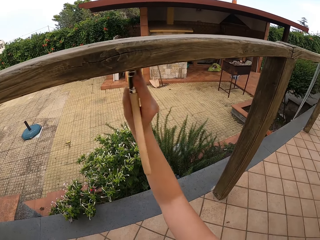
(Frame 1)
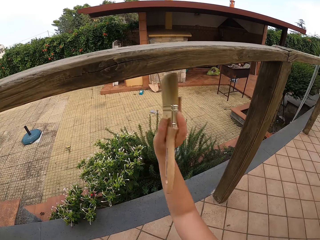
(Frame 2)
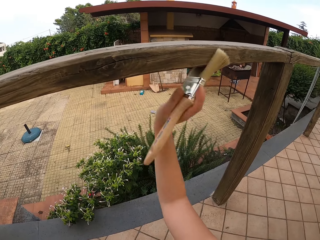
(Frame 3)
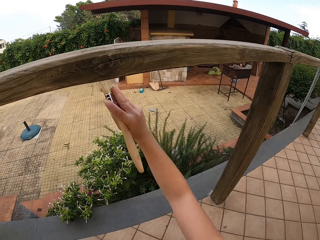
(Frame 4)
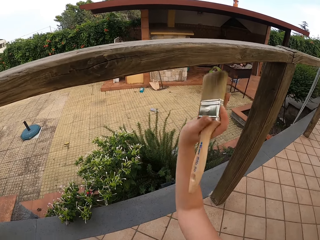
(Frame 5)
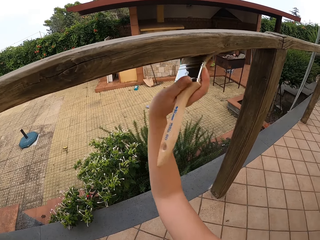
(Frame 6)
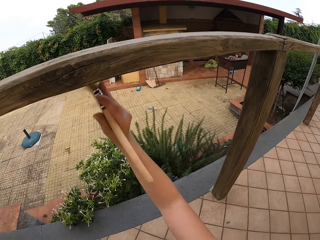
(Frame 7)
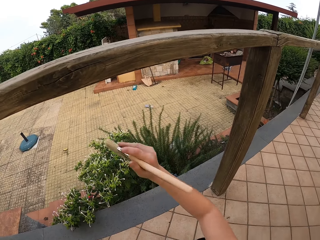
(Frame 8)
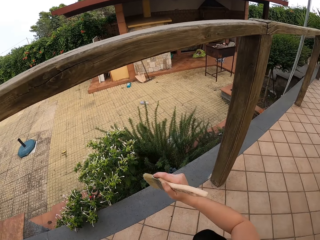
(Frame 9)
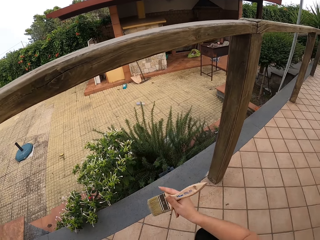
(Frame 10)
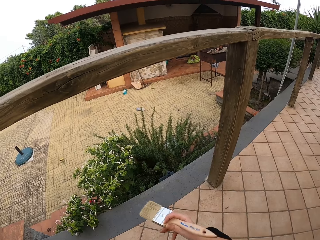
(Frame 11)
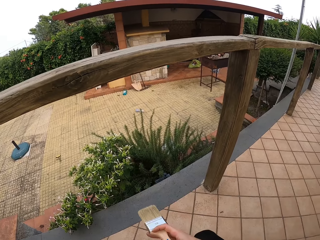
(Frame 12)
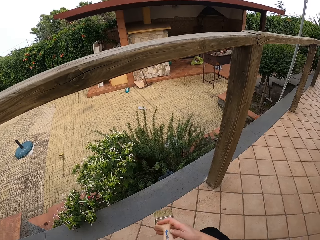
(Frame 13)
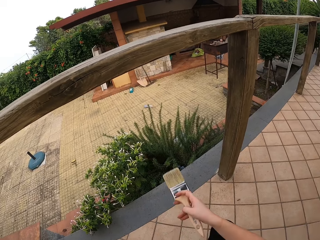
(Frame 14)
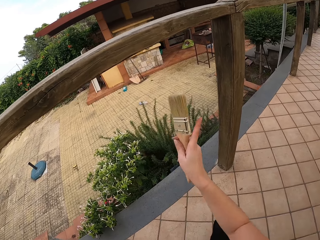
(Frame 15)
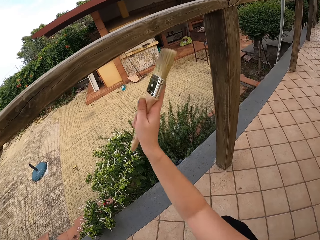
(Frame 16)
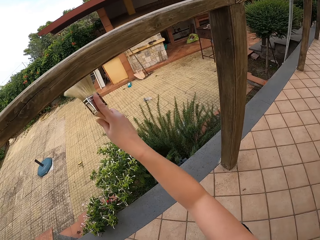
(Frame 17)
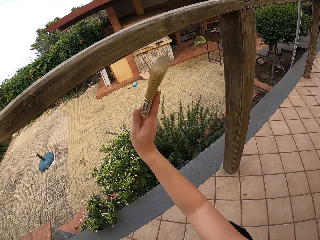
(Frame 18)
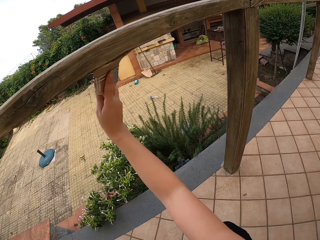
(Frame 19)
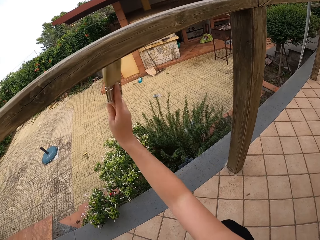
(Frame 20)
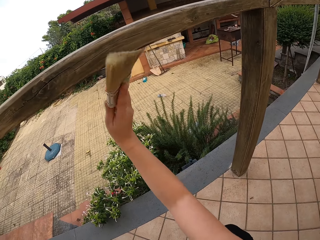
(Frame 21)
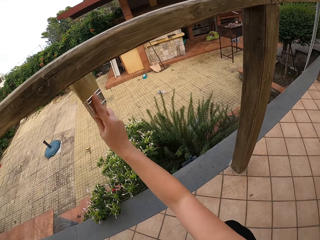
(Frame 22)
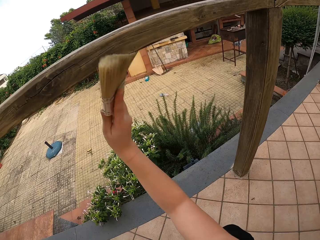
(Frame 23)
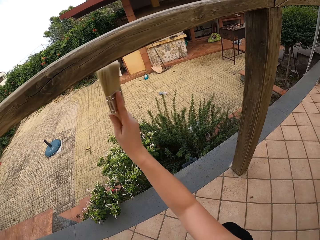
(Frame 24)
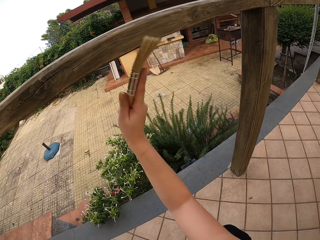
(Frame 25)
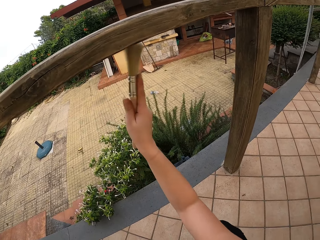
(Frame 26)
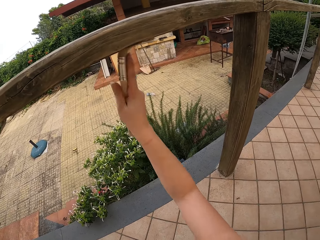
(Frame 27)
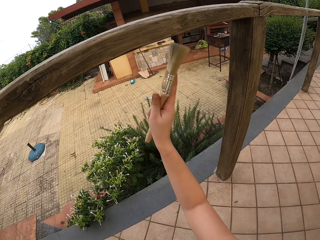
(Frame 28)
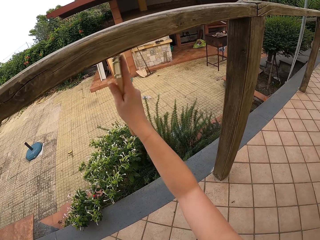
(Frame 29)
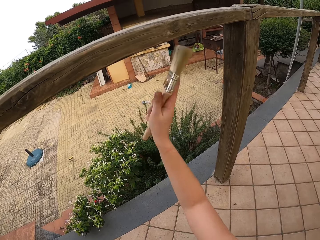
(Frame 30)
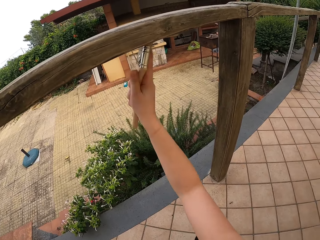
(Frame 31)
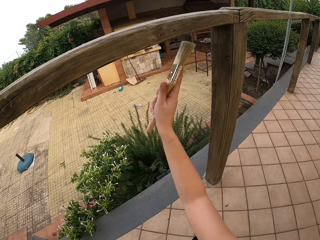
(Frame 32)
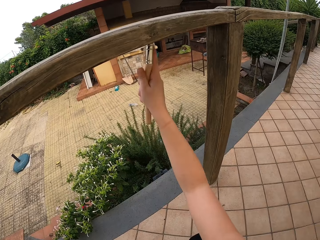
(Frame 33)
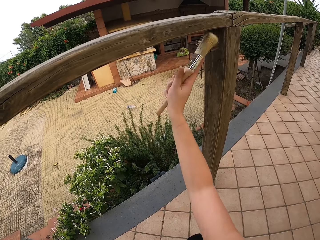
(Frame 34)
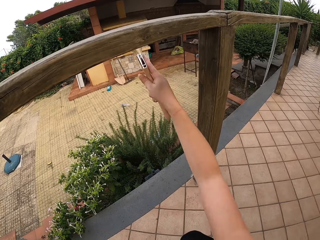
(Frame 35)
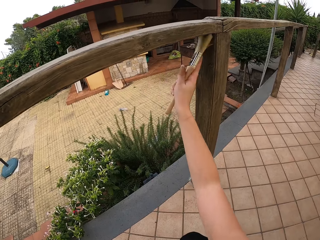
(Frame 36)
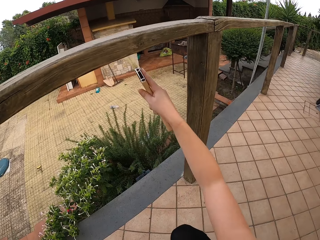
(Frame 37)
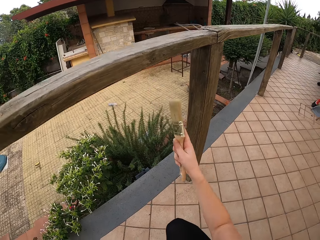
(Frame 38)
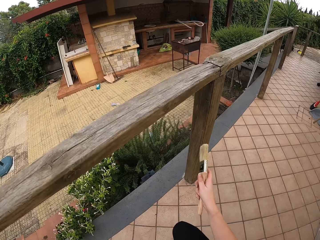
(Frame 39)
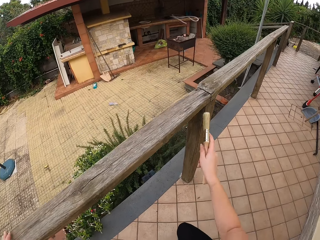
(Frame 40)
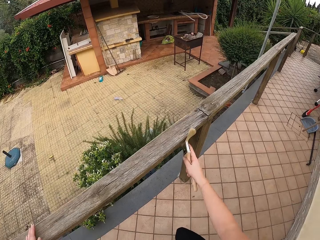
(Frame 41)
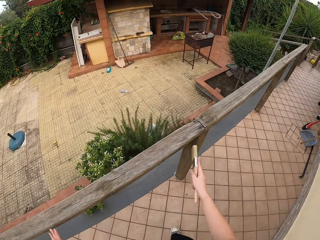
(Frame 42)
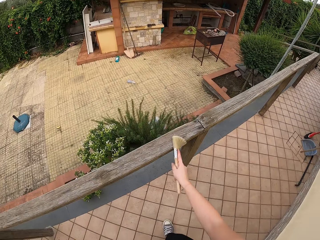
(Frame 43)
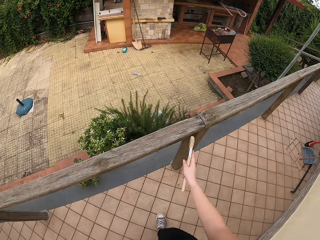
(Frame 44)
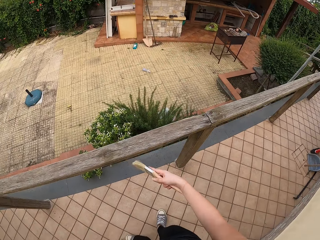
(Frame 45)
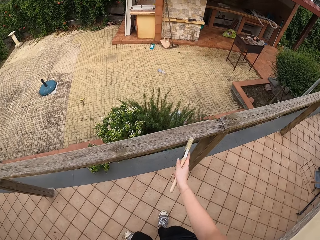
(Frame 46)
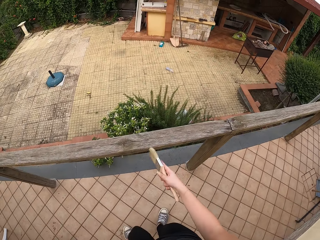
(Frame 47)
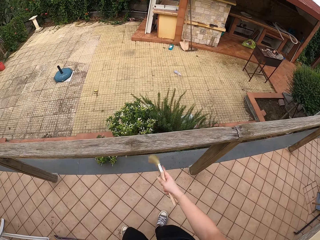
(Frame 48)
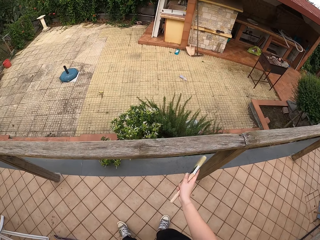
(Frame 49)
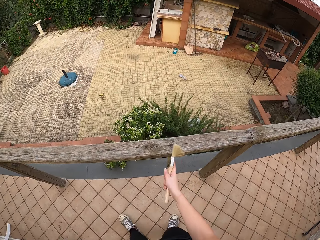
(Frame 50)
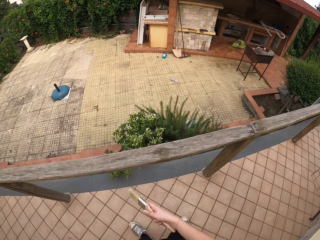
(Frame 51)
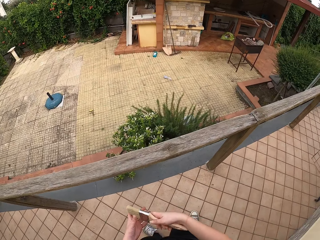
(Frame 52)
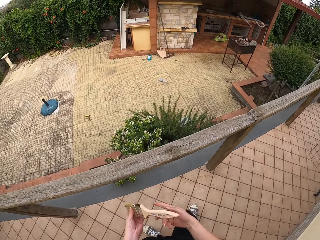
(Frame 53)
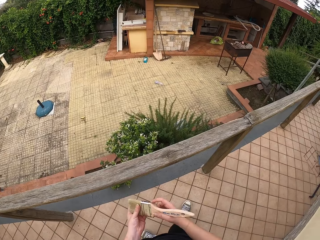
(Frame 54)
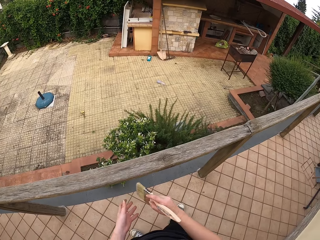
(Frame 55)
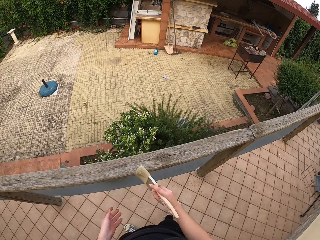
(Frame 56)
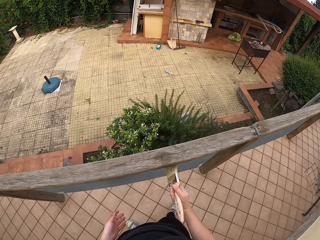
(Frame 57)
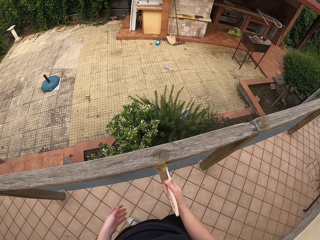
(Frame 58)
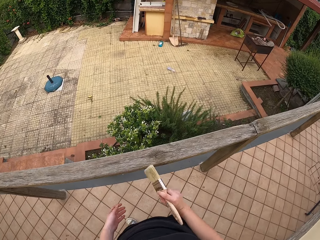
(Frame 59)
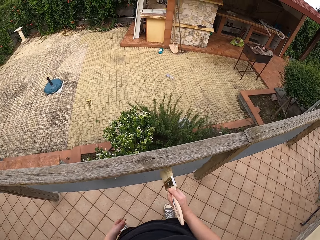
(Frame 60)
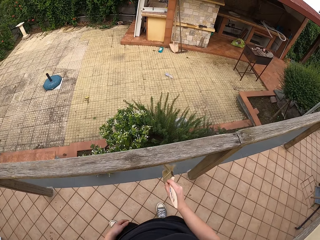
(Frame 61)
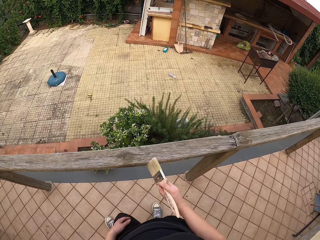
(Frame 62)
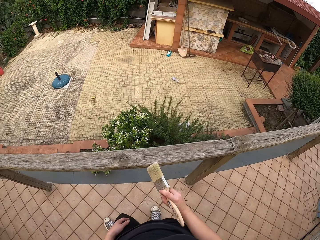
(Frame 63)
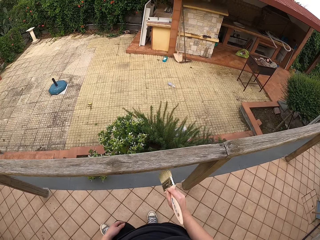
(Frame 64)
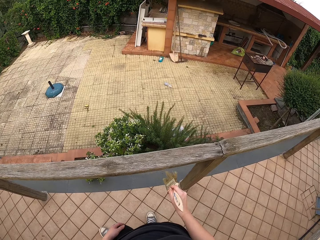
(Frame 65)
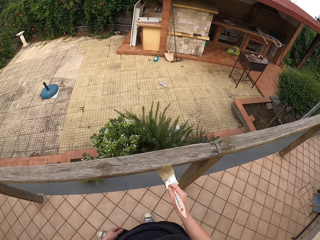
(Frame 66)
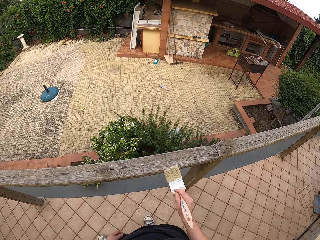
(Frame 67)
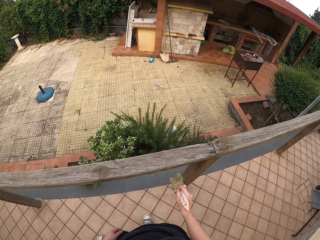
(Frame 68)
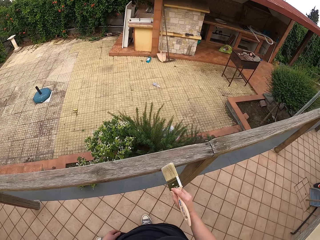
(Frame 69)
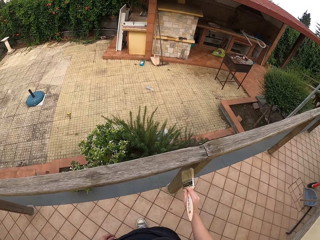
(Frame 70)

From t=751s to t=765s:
The camera wearer stops dusting the split rail fence. She squats along the split rail fence. She continues to brush the top of the rail. She stops brushing. She stands up along the split rail fence. She continues to brush the top of the rail. She stops brushing. She dusts the brush with her left hand. She holds the brush with the hand. She dusts the split rail fence.

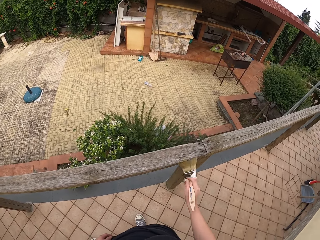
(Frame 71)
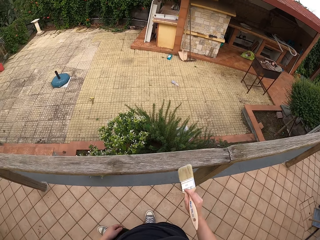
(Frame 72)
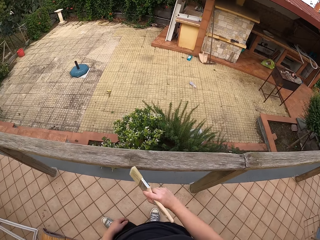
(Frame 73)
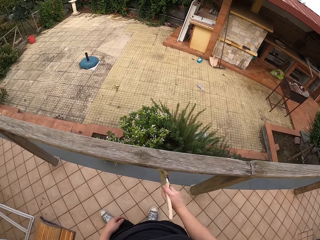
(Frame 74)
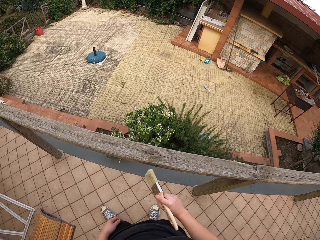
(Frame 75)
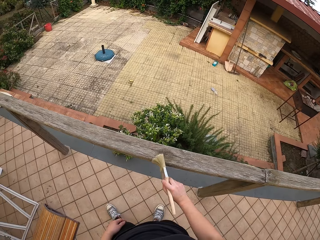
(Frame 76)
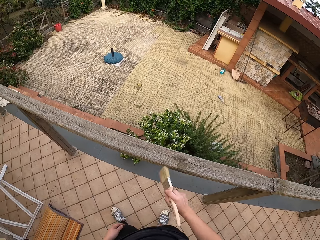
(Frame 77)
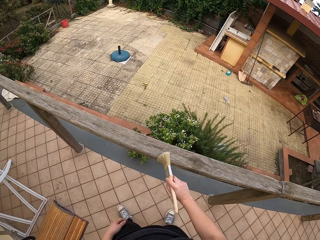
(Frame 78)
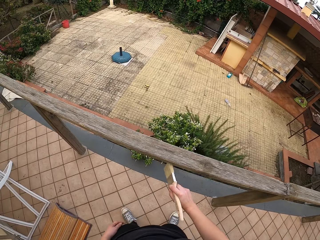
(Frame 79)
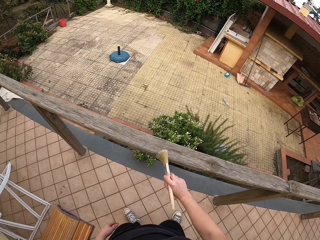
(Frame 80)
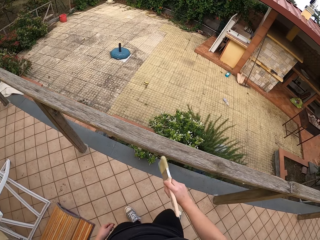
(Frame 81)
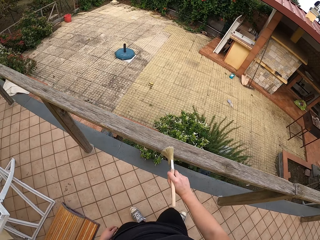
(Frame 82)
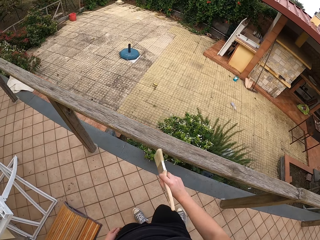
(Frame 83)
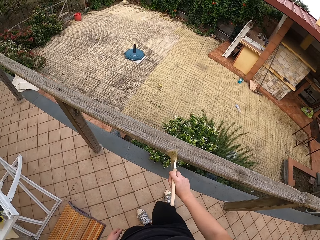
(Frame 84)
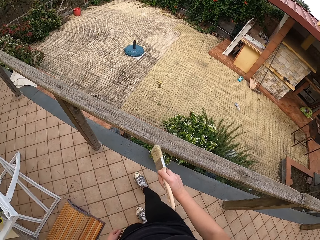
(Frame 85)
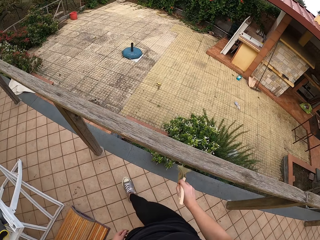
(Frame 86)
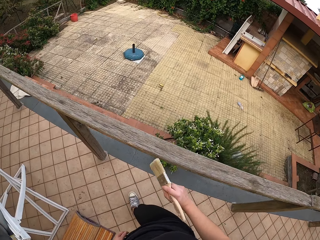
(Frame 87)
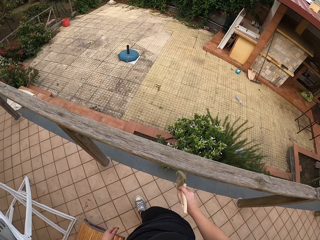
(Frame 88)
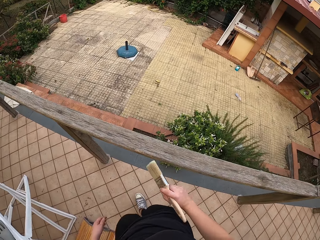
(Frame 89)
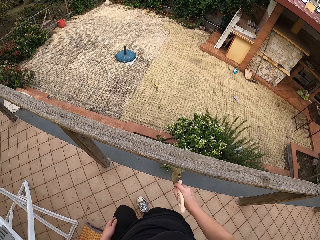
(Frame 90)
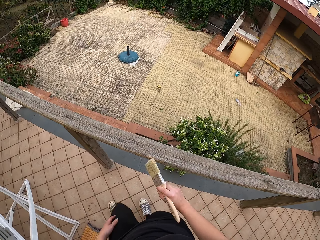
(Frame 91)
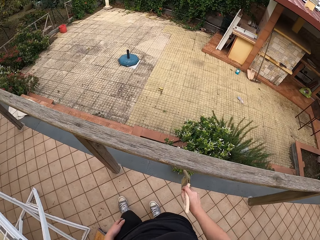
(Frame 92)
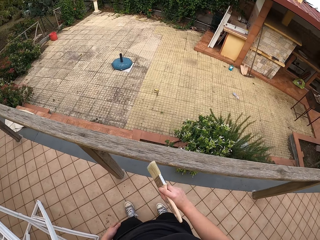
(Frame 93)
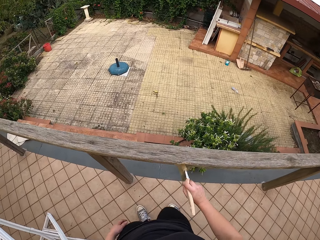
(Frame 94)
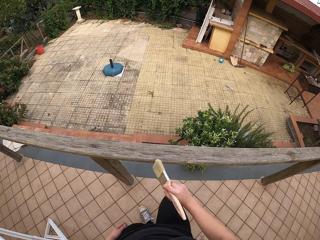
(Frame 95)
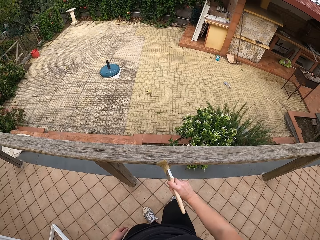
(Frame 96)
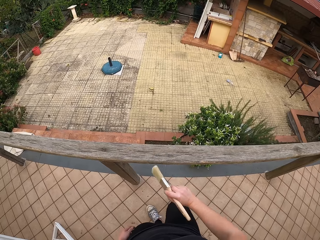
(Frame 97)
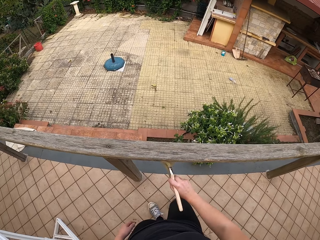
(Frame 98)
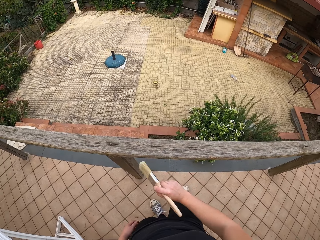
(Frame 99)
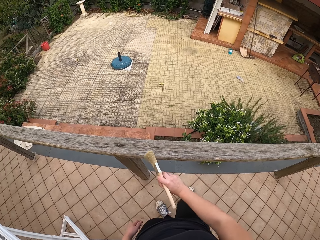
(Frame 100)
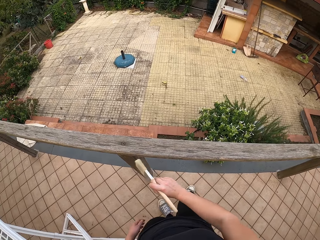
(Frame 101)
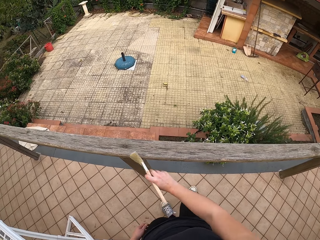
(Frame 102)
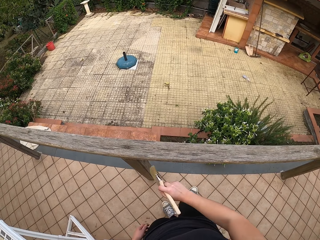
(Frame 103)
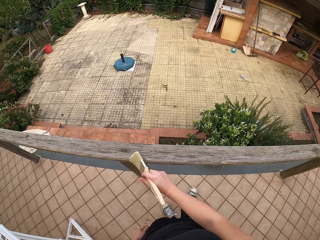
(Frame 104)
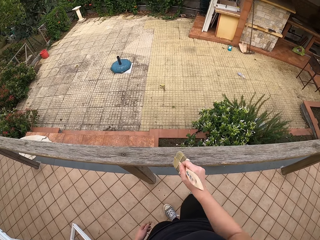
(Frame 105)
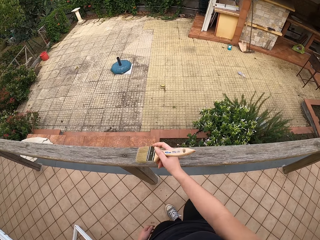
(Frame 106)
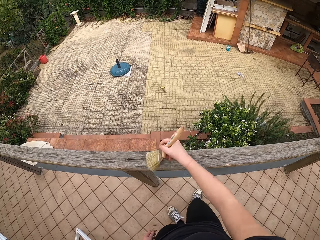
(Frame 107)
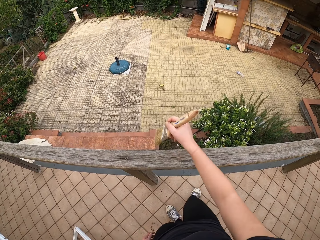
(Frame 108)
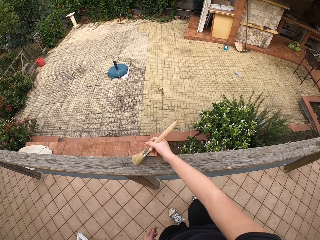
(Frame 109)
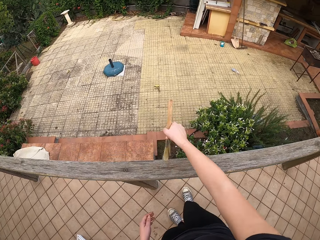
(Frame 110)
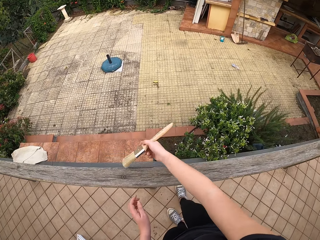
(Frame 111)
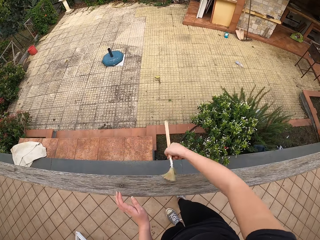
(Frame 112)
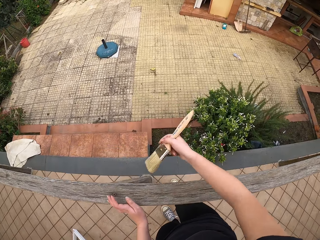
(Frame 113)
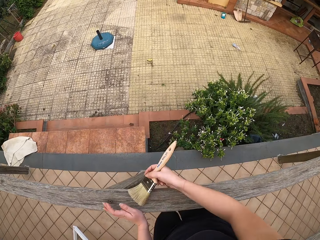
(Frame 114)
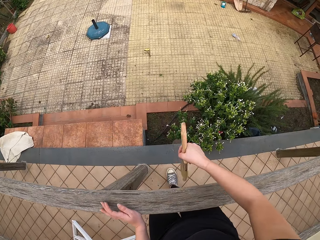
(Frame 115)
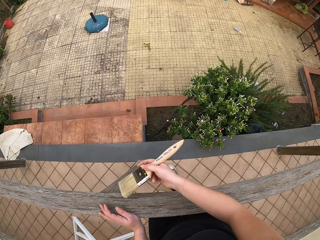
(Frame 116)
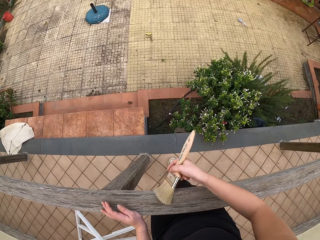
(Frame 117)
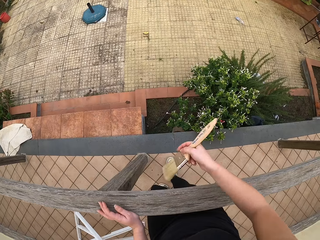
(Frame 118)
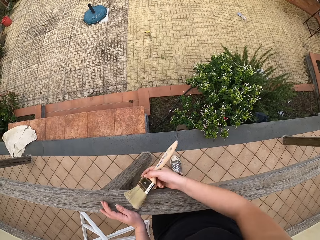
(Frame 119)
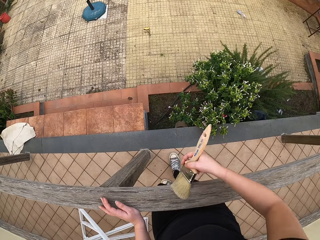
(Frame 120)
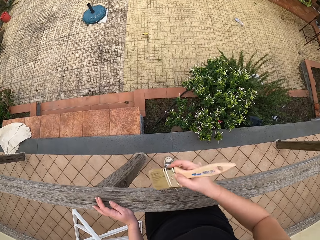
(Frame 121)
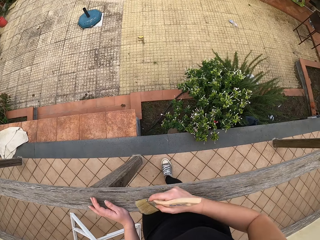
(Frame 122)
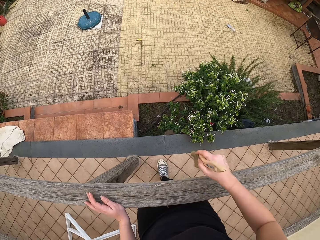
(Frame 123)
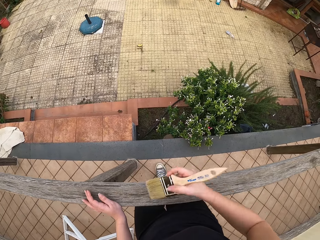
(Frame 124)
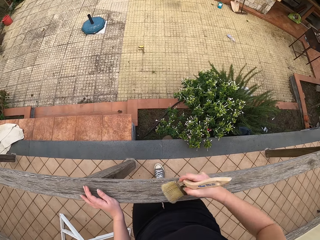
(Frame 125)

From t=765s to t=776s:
The camera wearer moves to the left. She dusts the split rail fence. She places her left hand on the top of the rail. She holds the split rail fence. She leans on the rail. She dusts the split rail fence.
